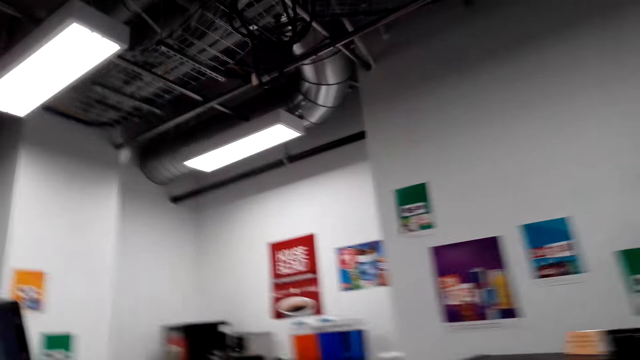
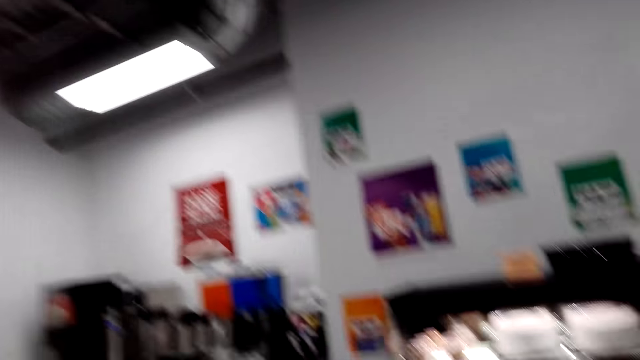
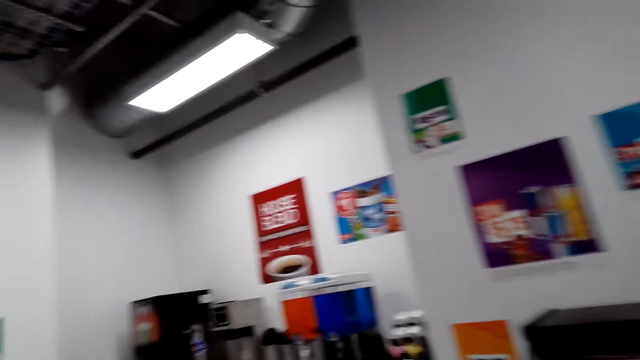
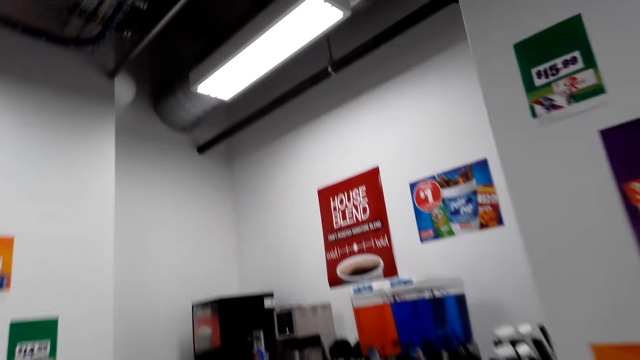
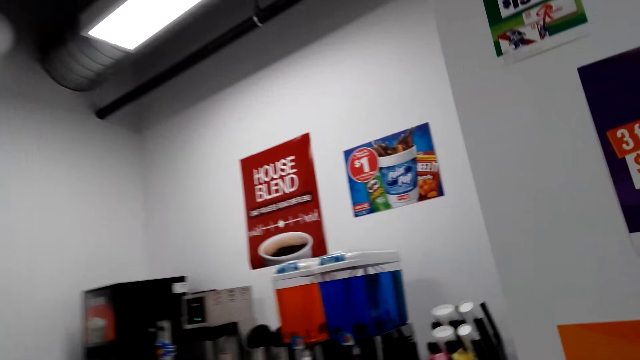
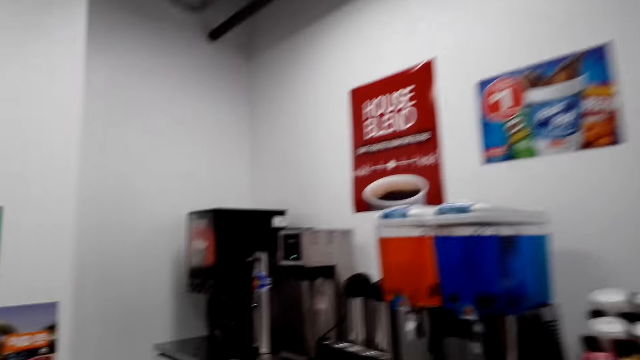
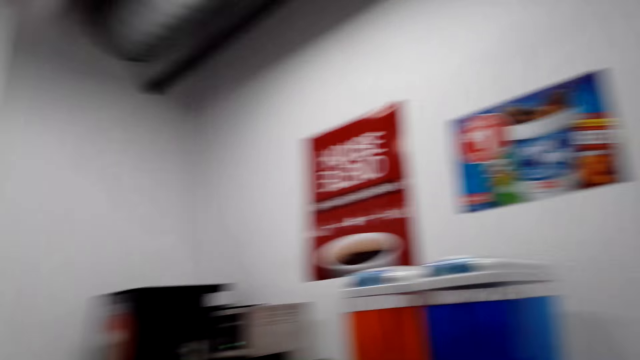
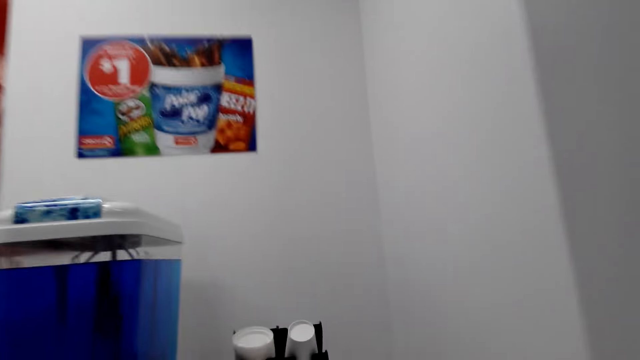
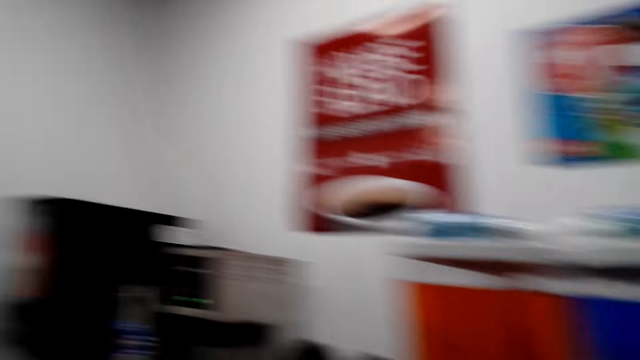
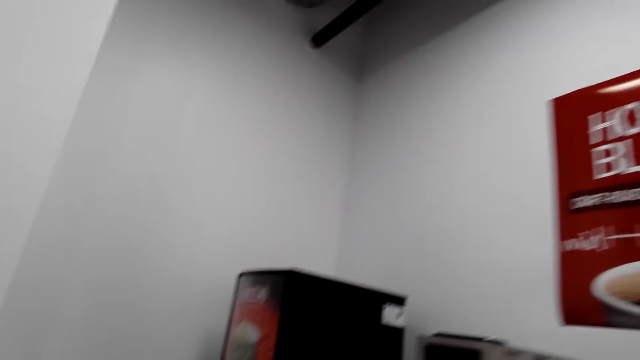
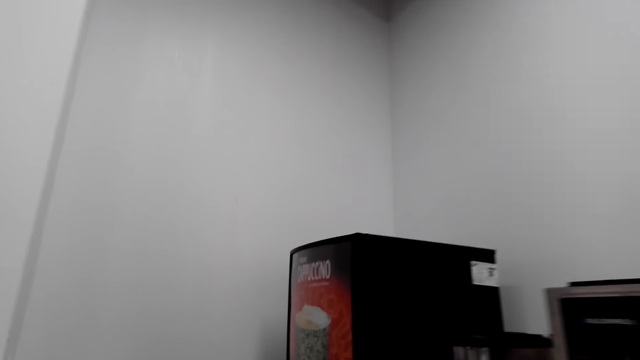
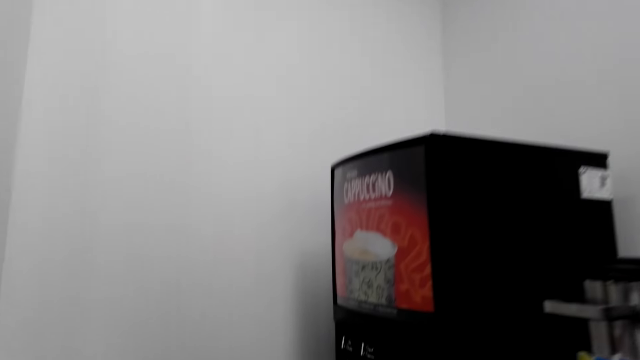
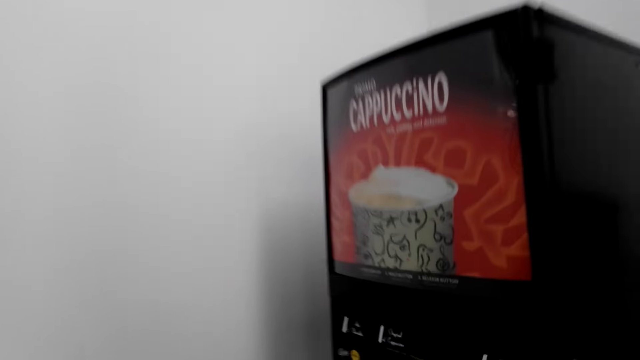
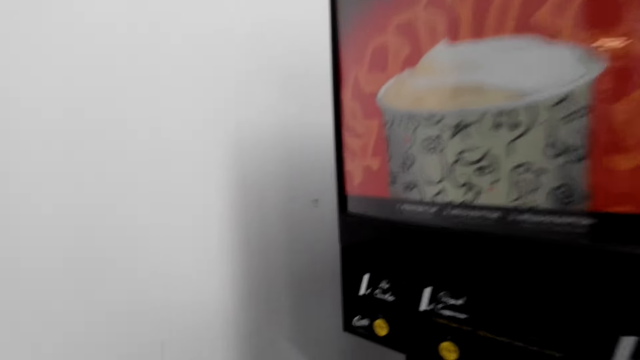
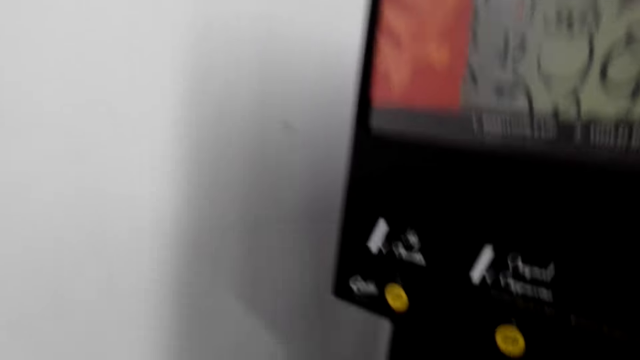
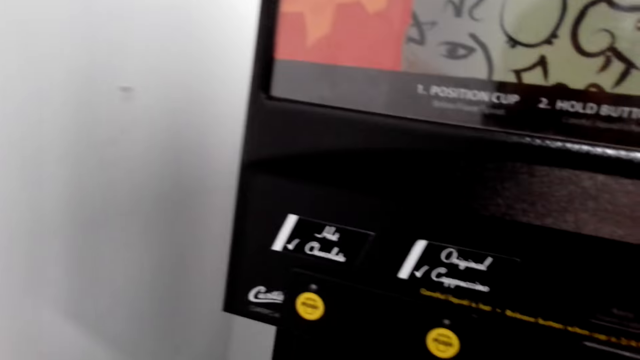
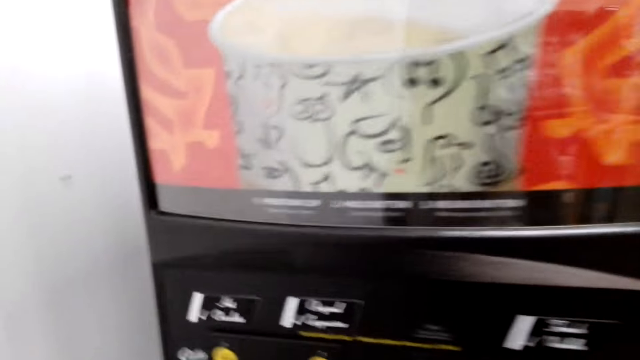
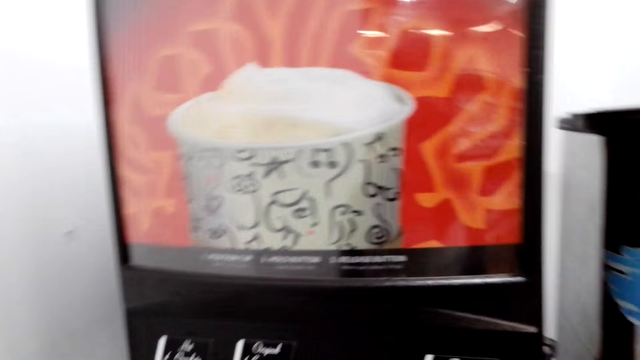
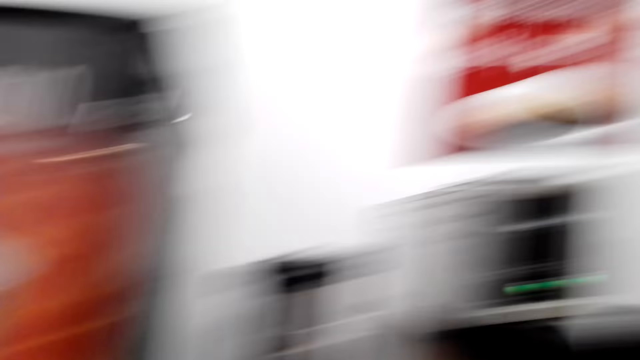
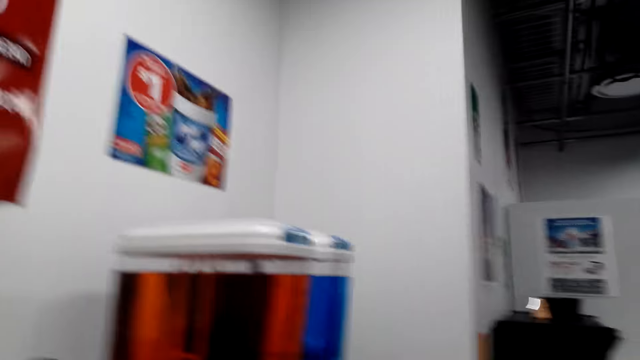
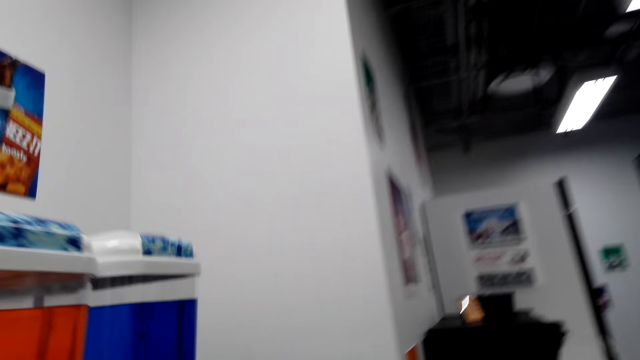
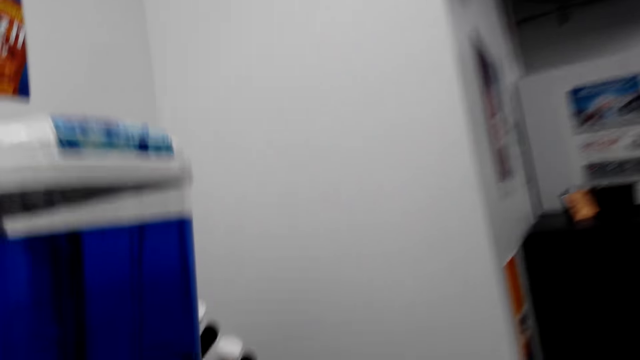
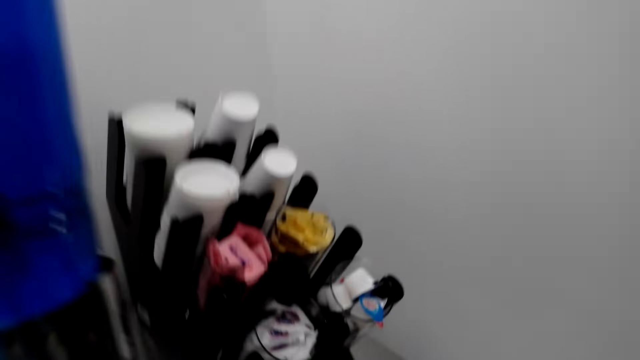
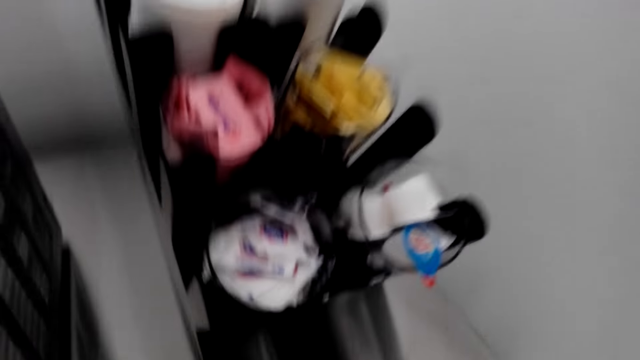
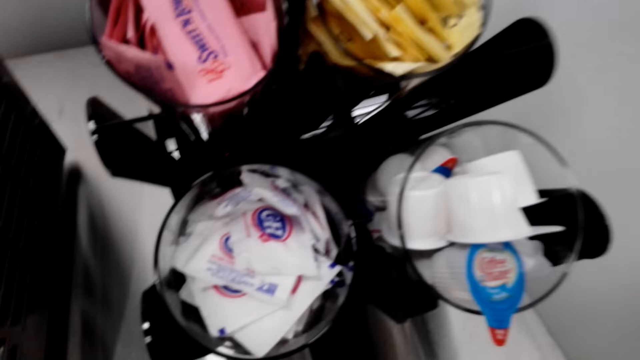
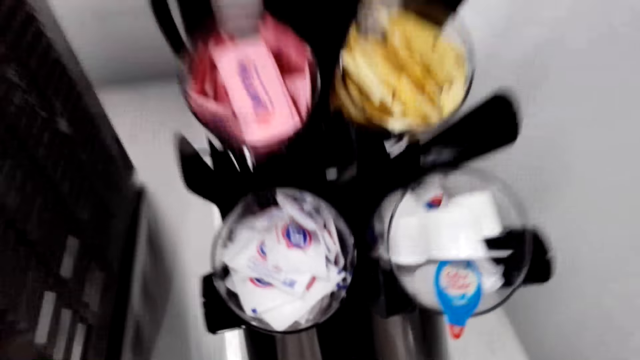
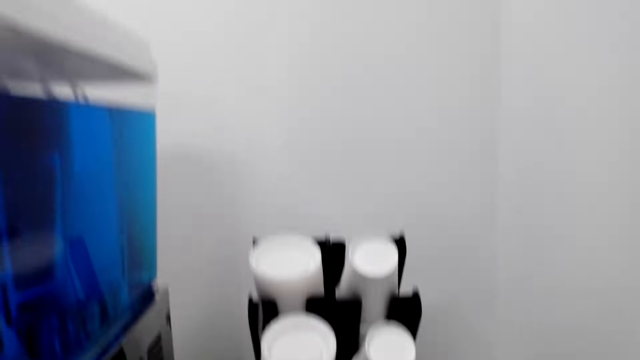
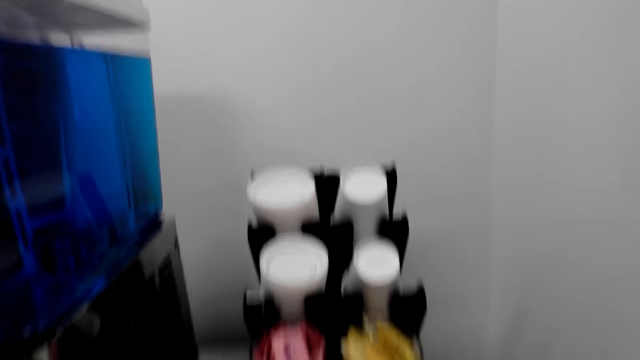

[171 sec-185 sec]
The camera wearer looks at the coffee machine. They turn, walk around and look at the plastic cups.

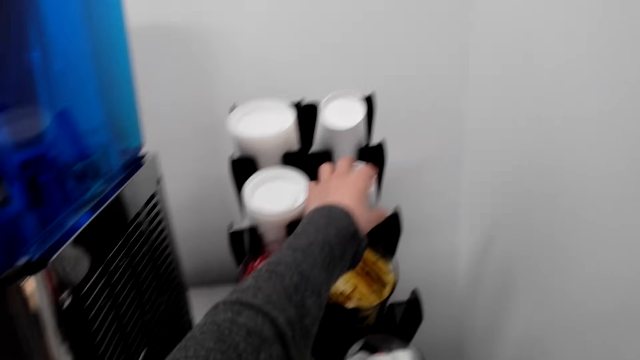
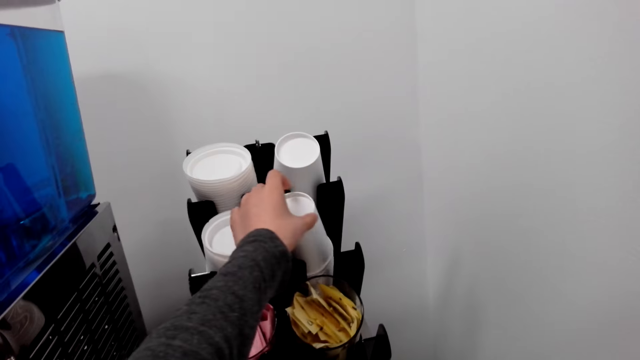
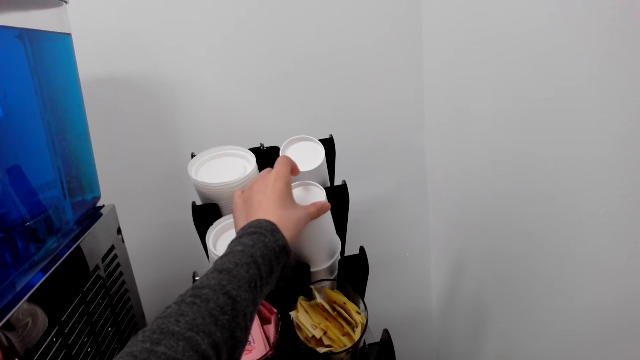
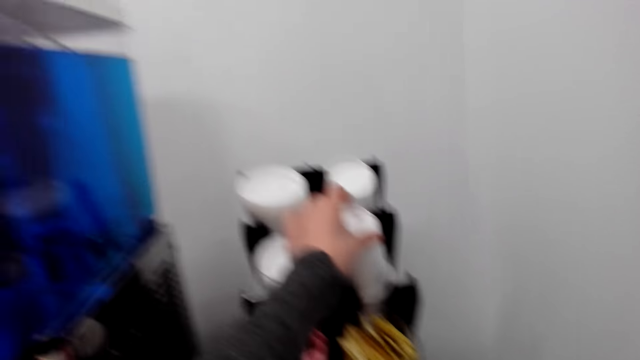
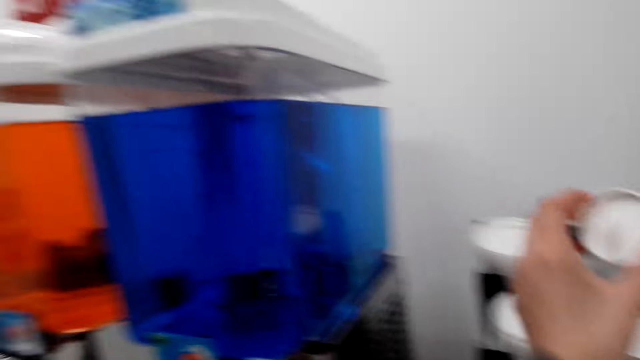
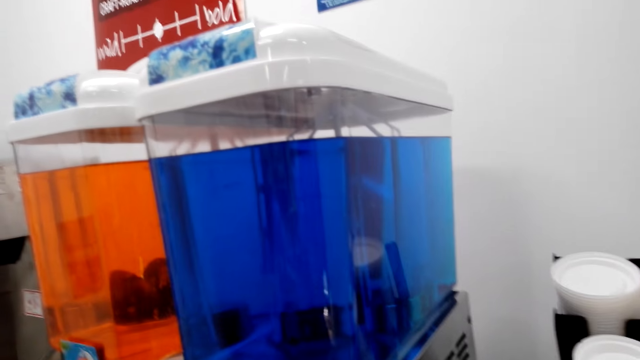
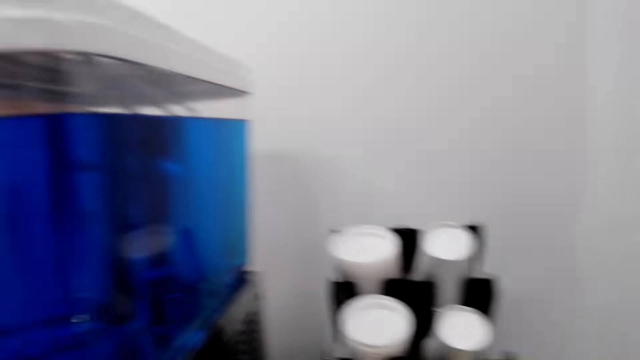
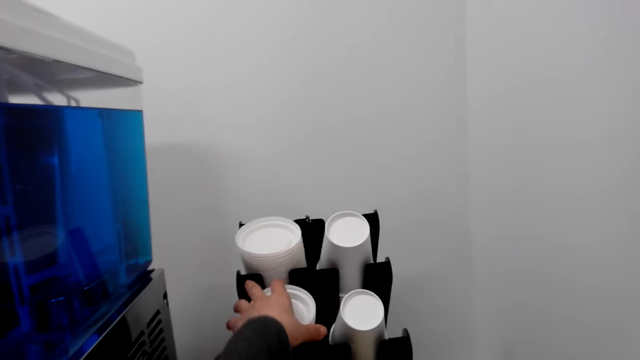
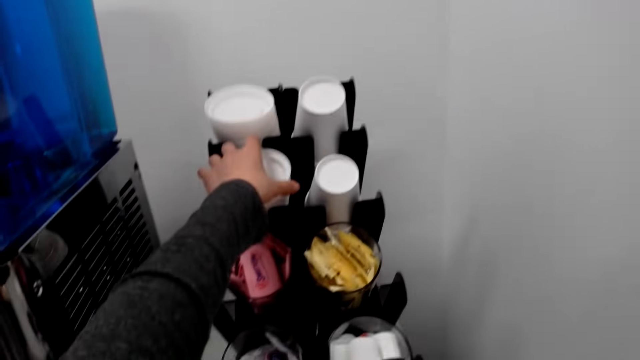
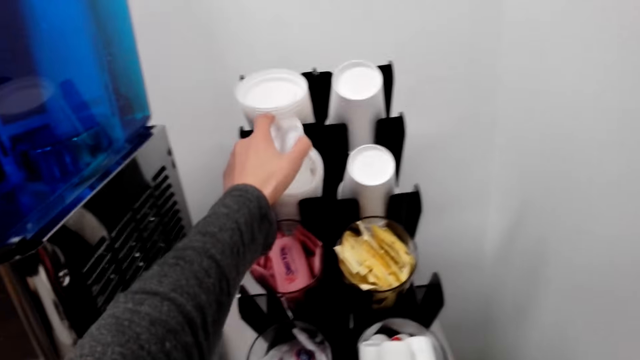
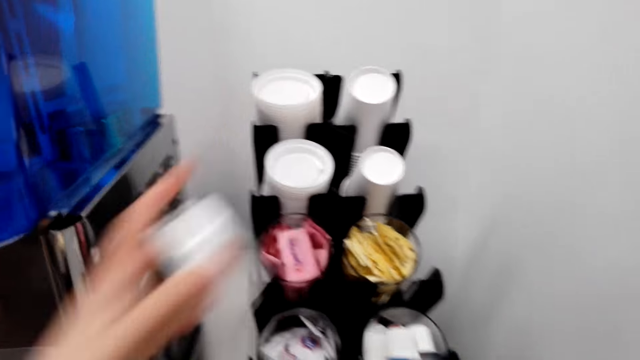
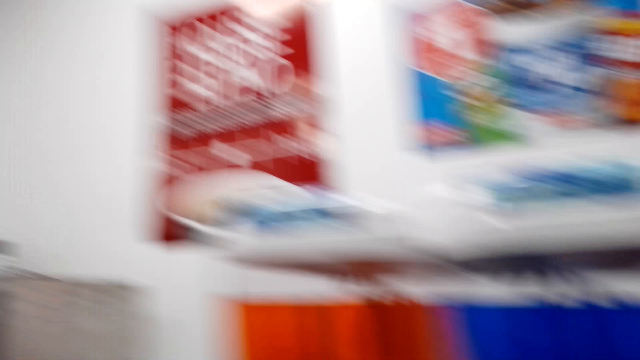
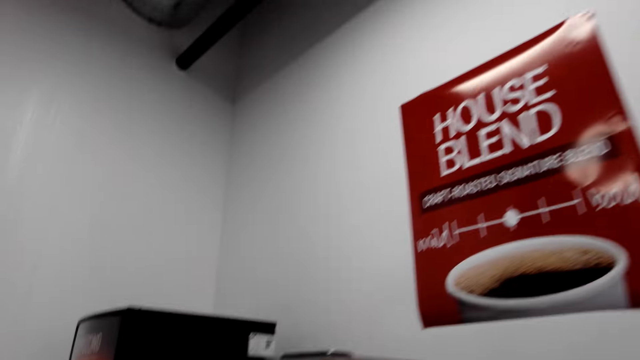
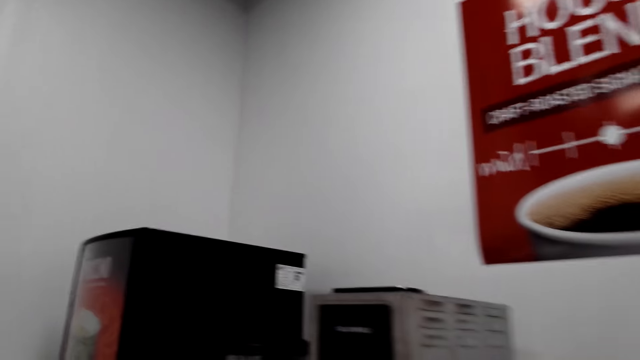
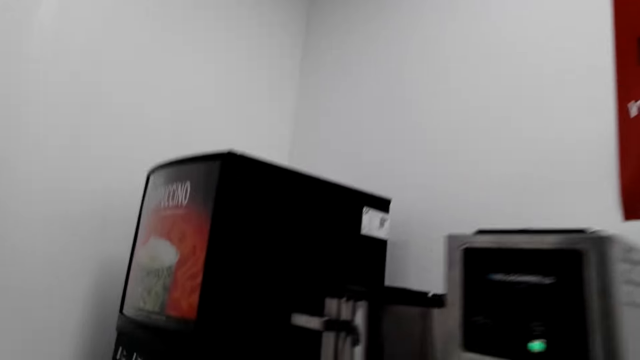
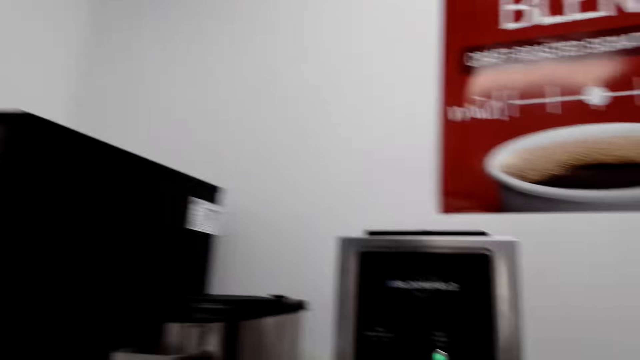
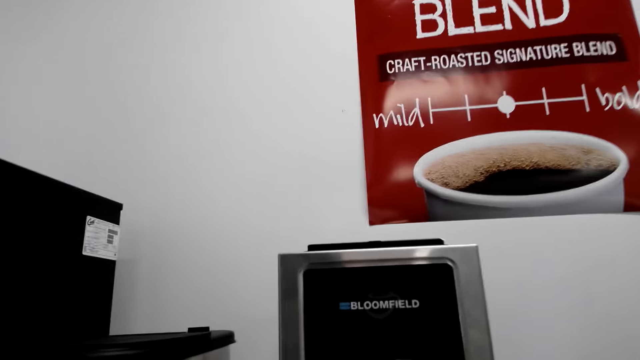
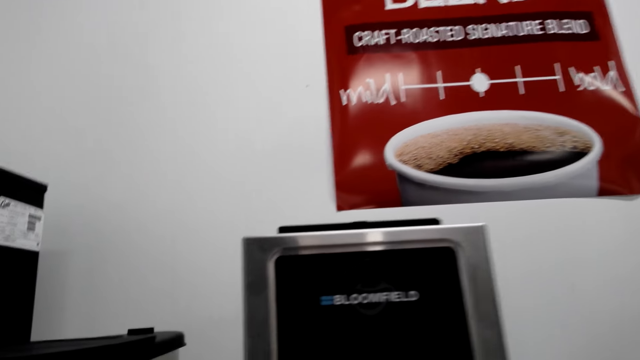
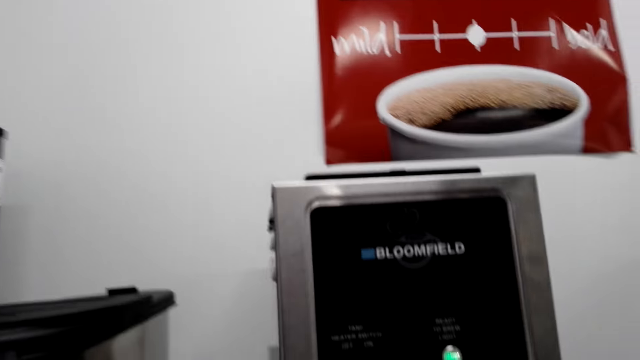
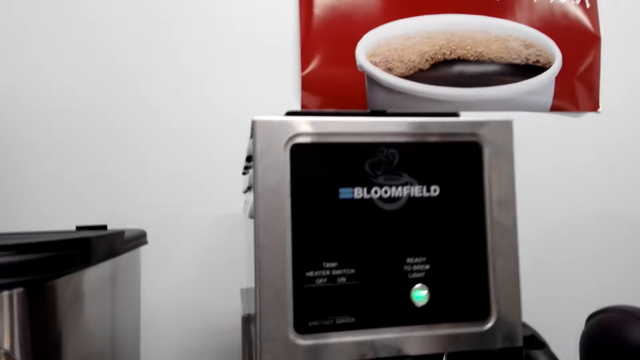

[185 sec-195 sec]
The camera wearer picks up the plastic cup. They pick up the lid. They turn and walk to the coffee maker.
